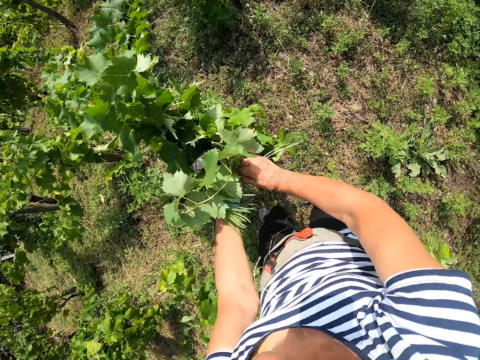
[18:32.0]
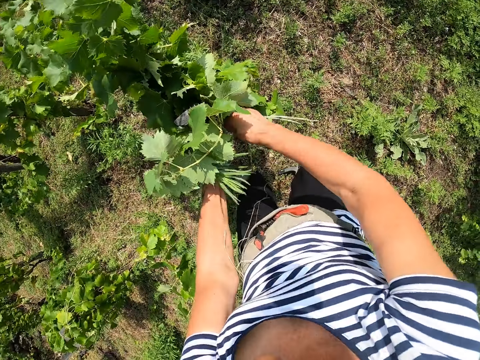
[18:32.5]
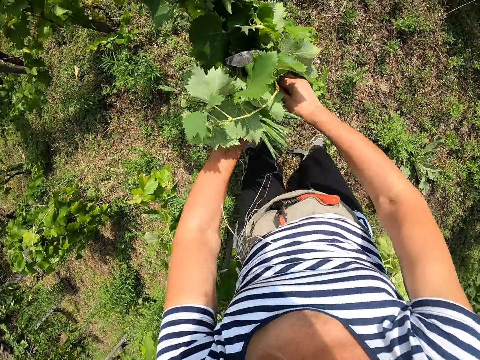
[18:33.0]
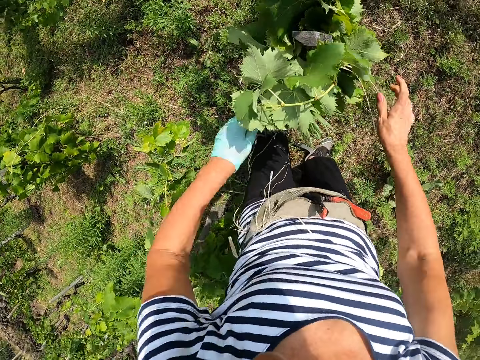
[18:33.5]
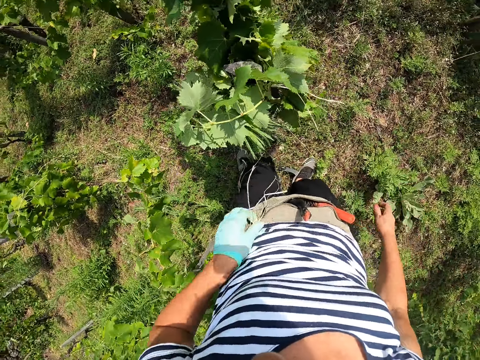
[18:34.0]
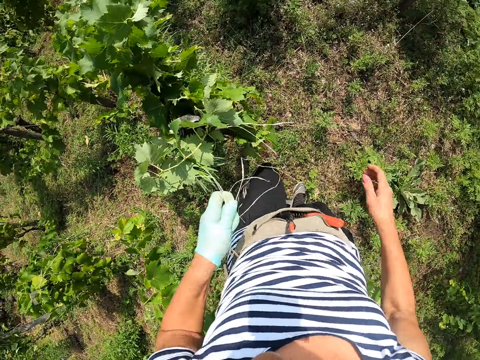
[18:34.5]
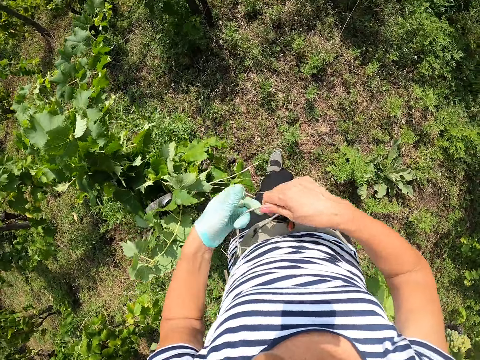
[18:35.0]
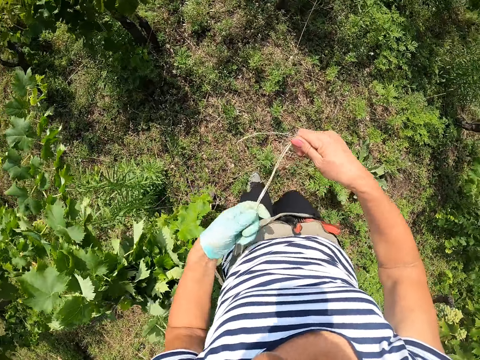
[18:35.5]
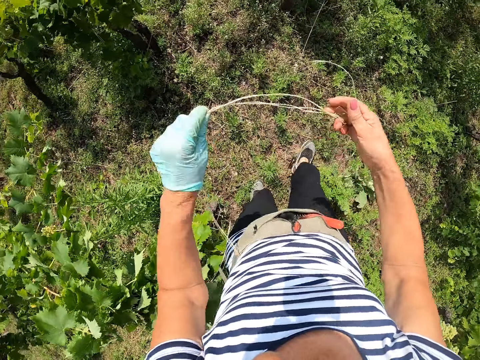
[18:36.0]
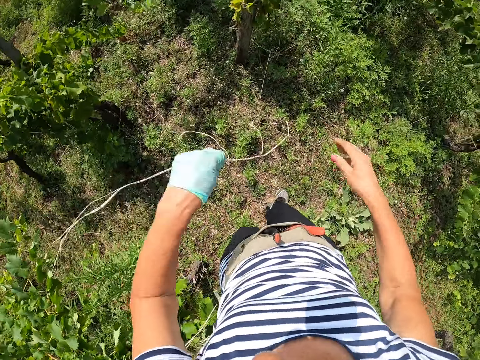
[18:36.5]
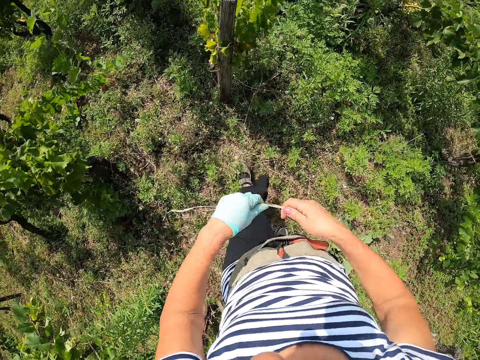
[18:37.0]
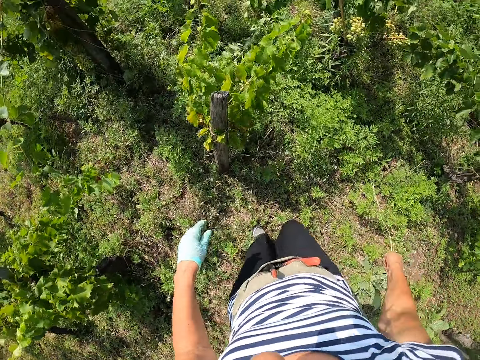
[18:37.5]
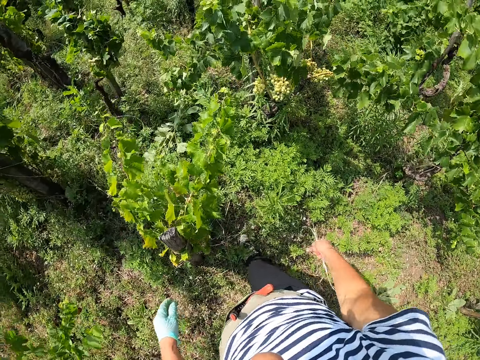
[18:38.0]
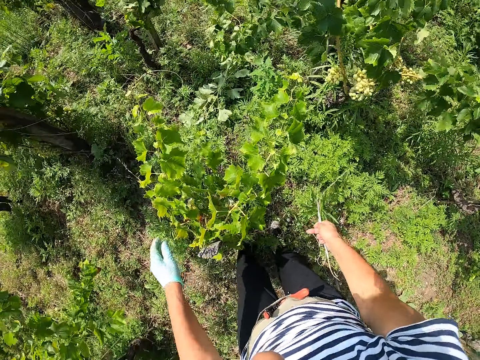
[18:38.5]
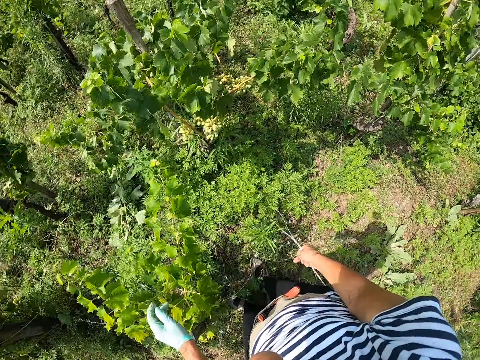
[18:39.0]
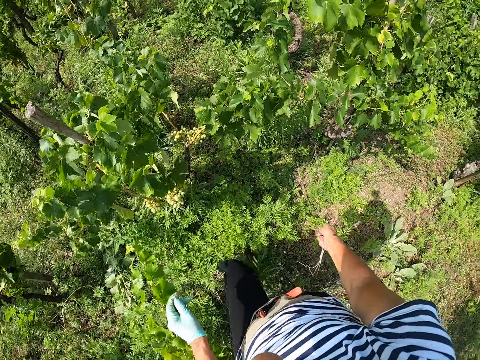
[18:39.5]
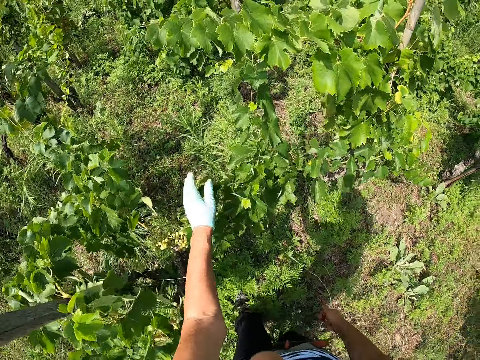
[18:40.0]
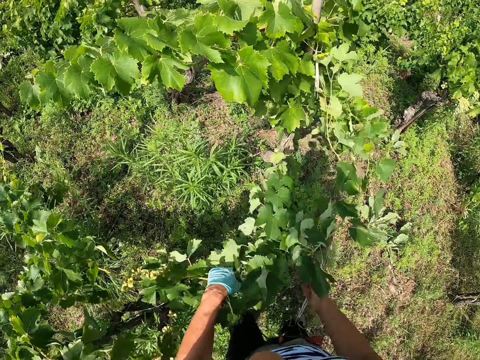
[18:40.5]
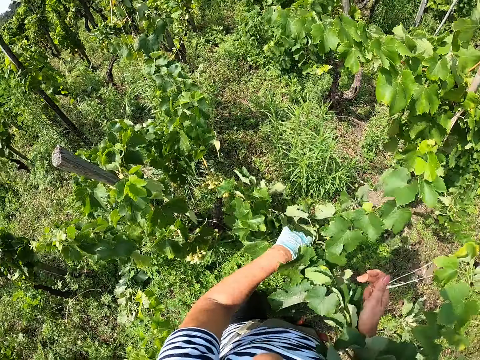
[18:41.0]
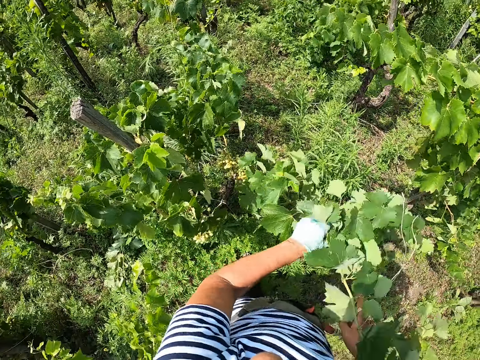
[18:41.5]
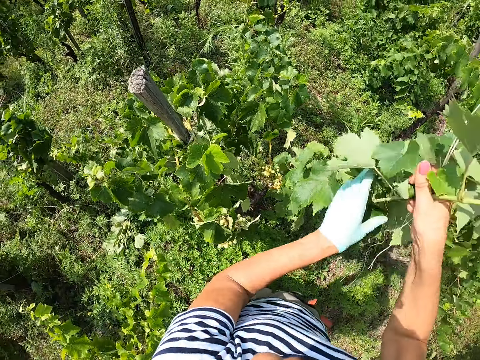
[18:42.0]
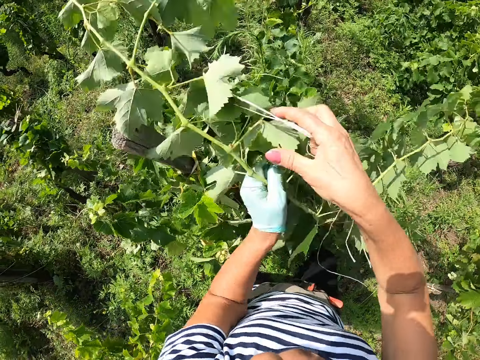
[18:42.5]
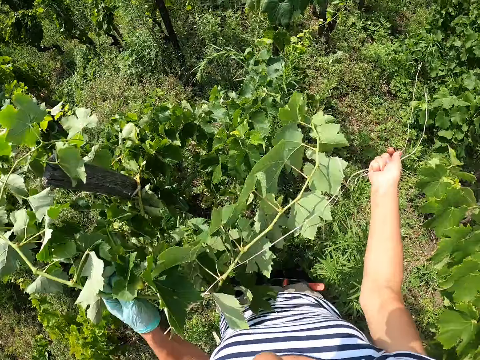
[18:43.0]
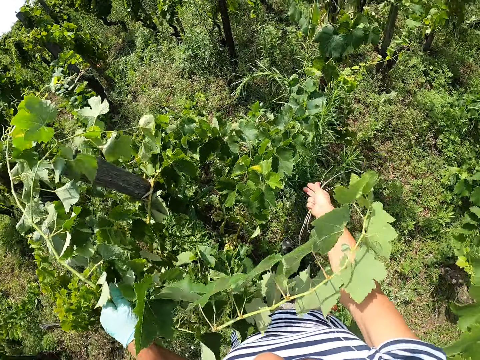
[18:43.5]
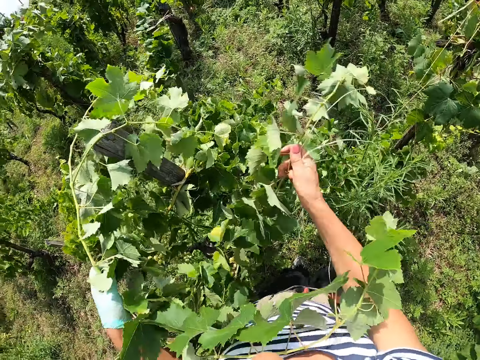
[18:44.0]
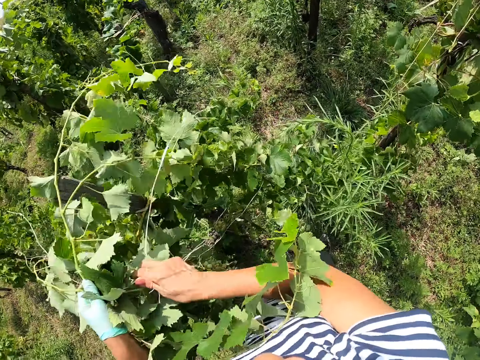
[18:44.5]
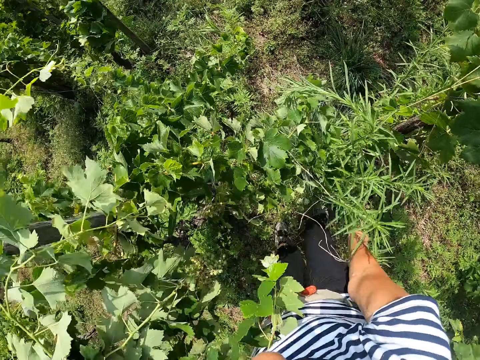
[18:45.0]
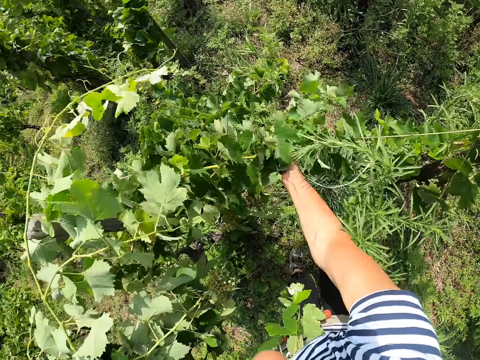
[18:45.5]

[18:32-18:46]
The camera wearer touches the rope with his left hand. He removes the twines on his waist and moves. He touches the vegetable leaf with his left hand.

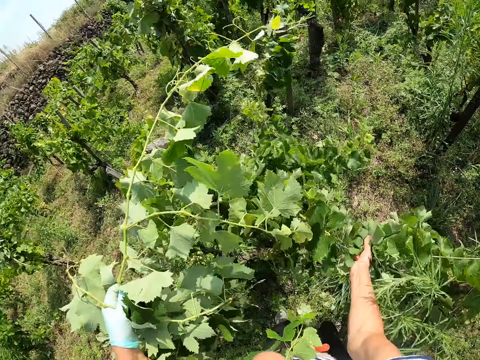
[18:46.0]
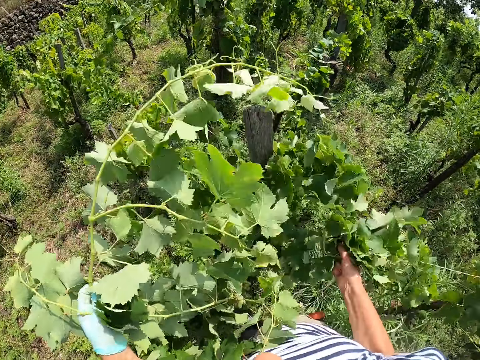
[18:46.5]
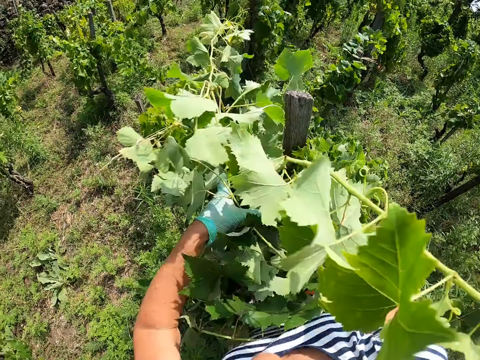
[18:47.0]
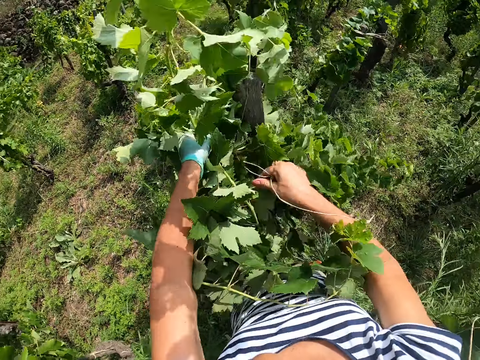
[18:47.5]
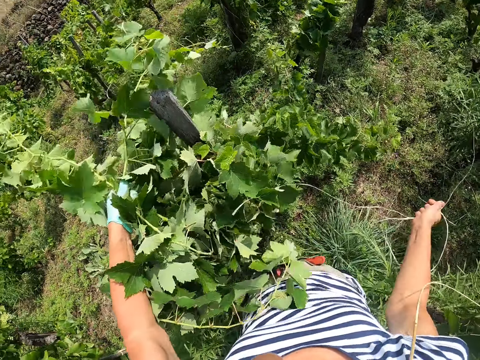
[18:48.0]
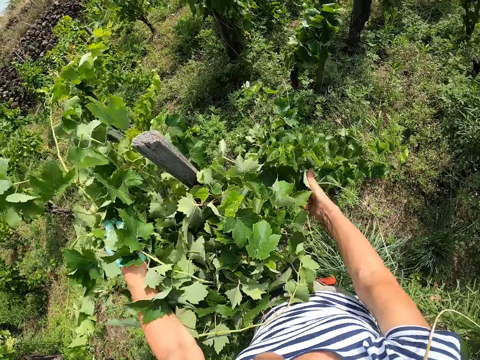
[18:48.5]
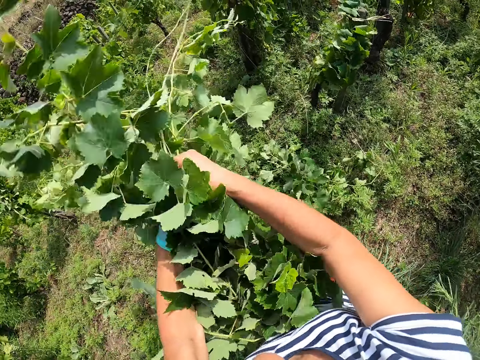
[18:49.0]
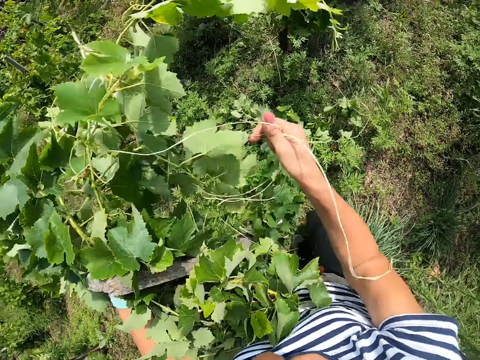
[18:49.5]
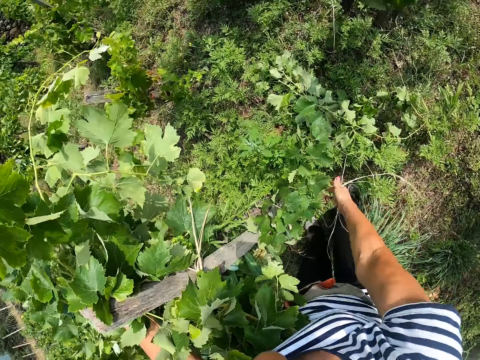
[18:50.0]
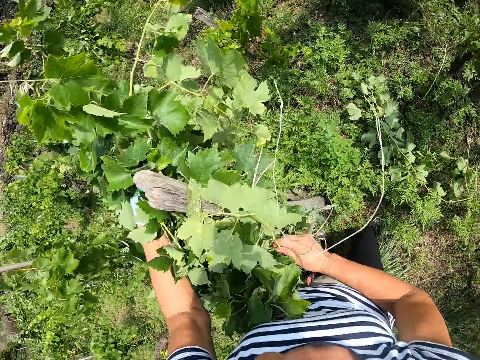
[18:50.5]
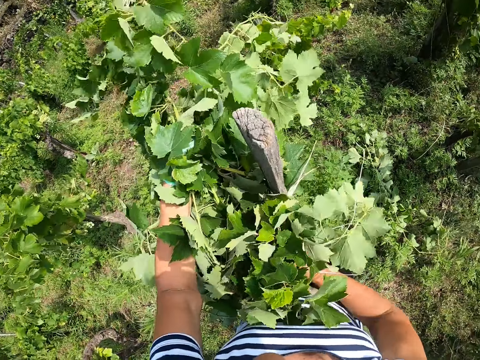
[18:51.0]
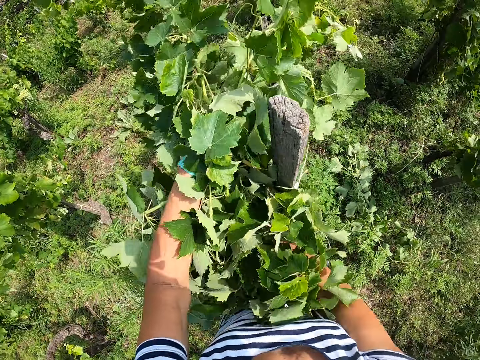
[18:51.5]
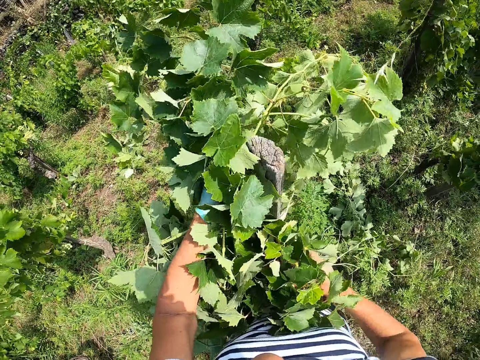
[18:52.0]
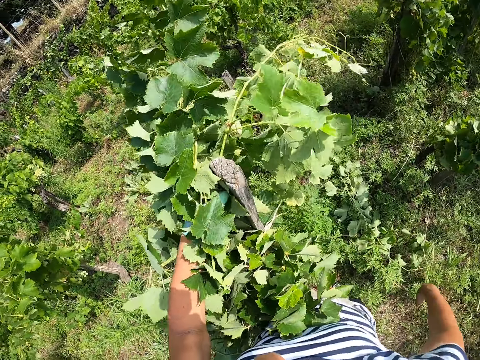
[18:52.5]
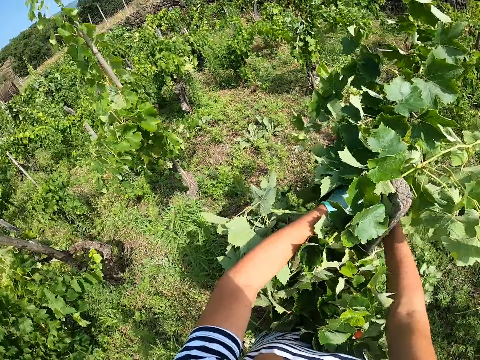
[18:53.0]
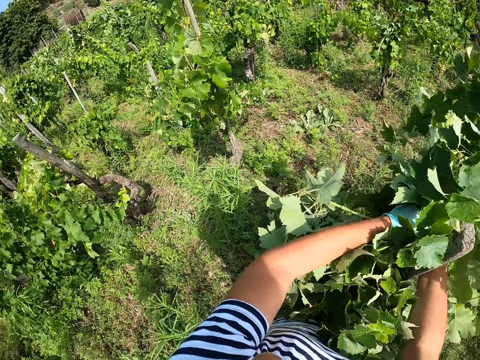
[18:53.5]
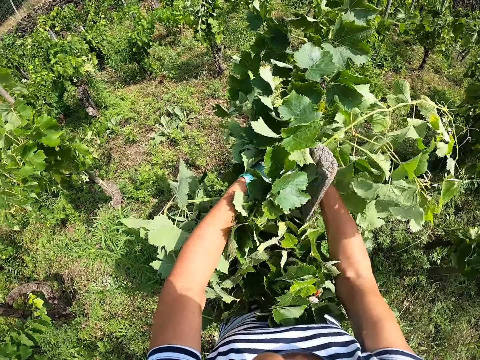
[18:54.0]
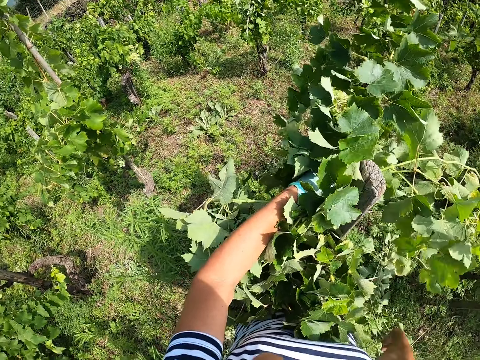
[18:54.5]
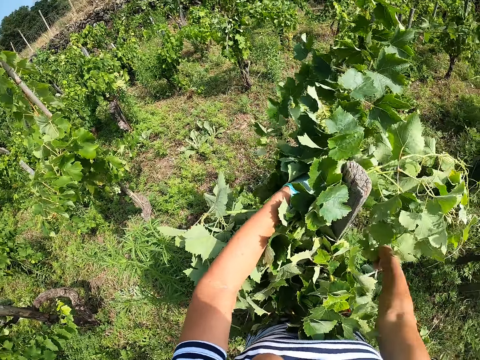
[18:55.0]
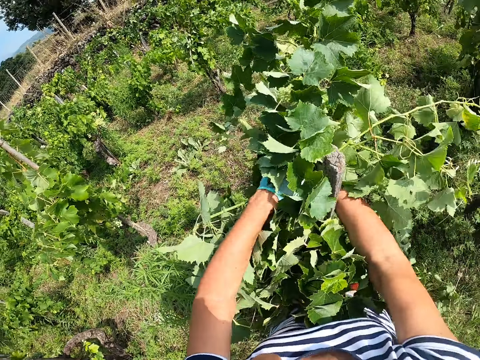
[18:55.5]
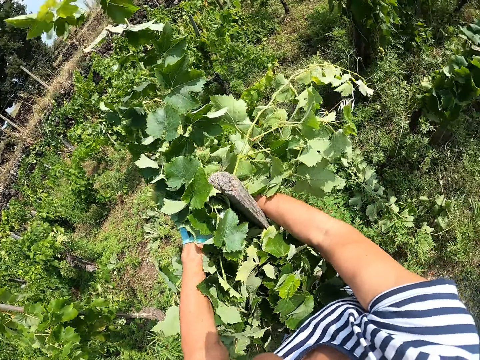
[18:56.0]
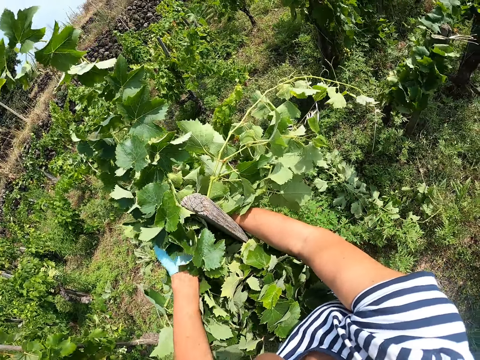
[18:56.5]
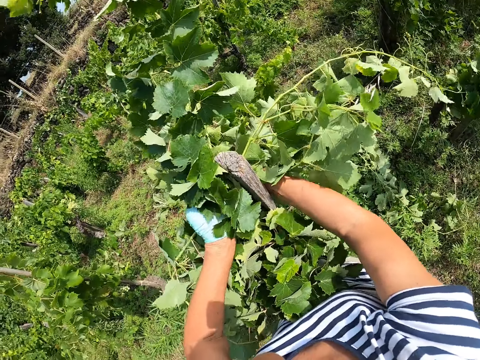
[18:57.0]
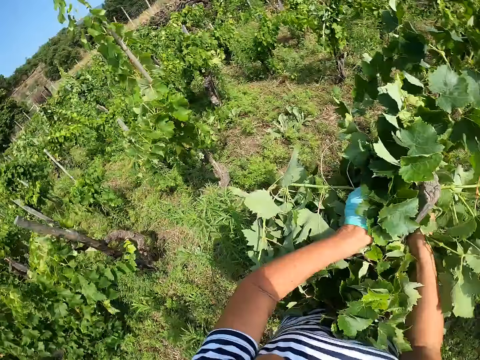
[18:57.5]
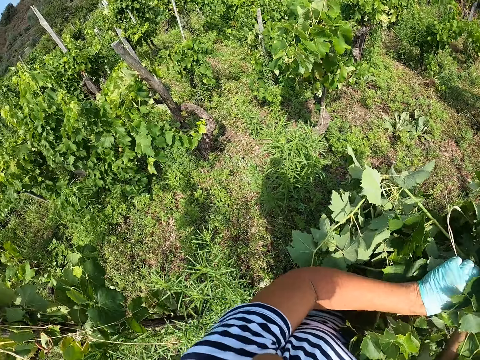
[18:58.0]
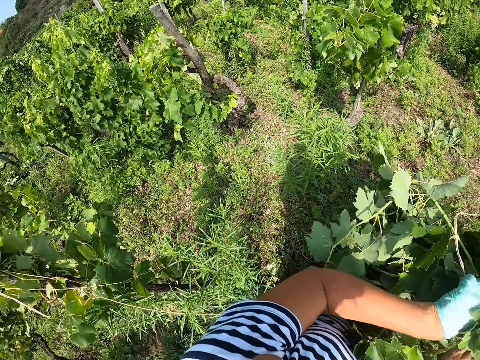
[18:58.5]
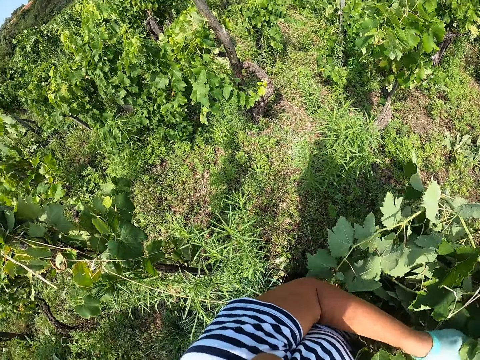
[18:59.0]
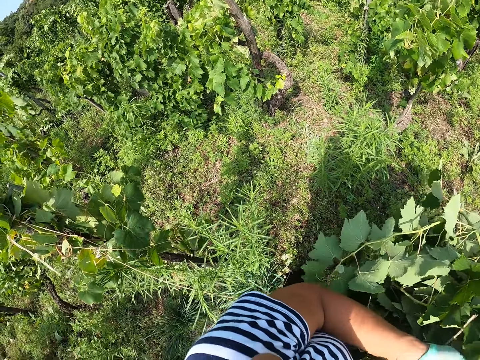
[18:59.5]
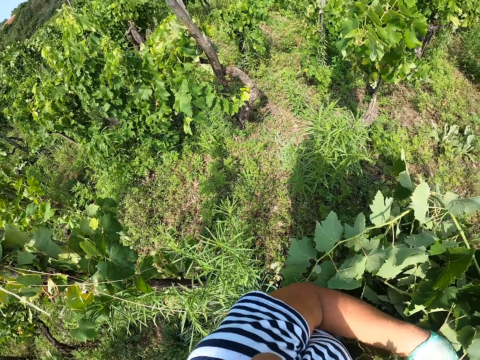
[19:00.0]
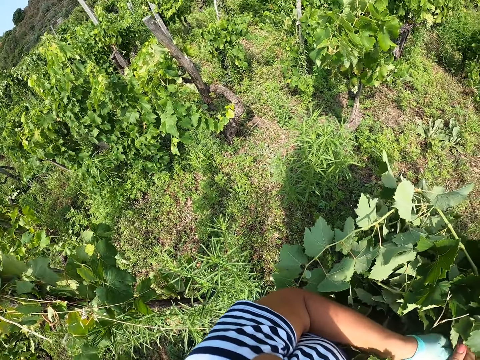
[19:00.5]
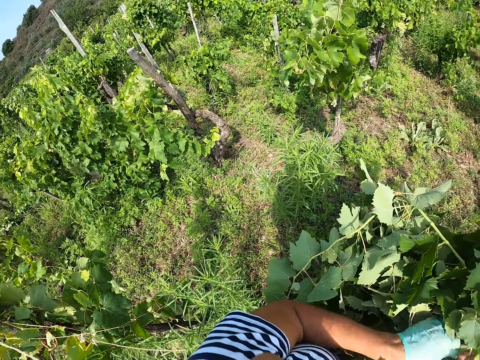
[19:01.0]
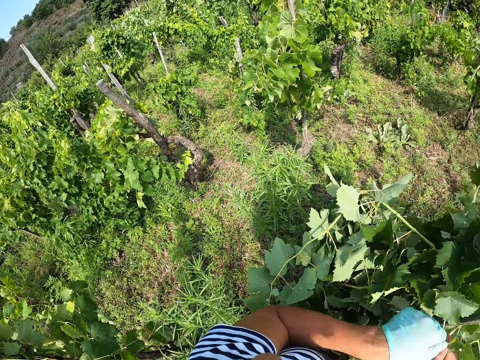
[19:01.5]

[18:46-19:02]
The camera wearer ties a plant to a support. They hold the vegetable to the stake. They tie the vegetable leaf with the rope to the stake.
